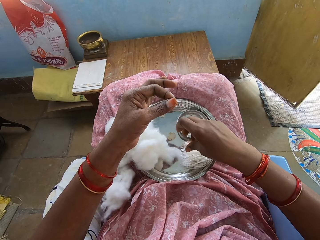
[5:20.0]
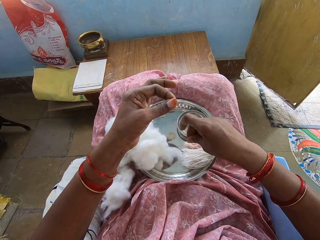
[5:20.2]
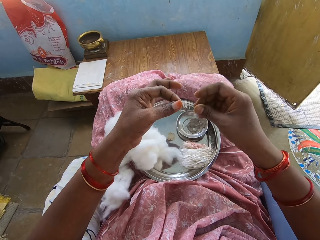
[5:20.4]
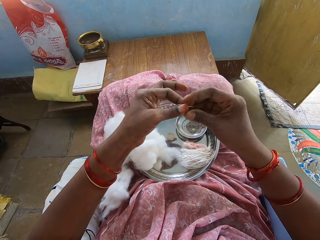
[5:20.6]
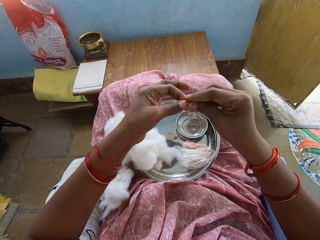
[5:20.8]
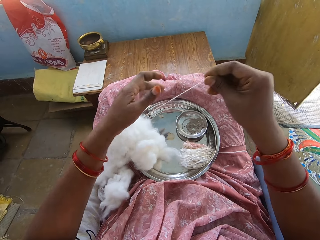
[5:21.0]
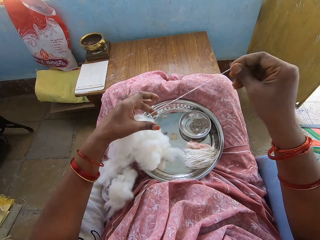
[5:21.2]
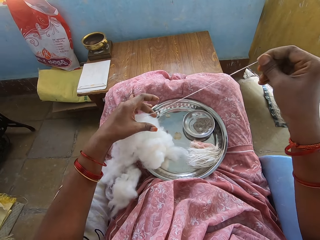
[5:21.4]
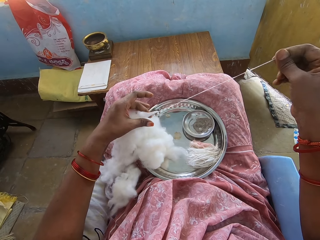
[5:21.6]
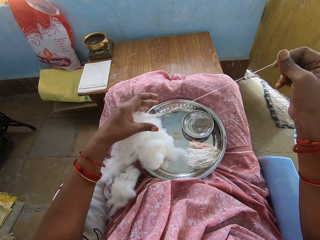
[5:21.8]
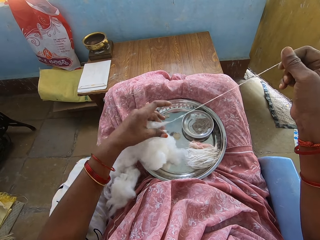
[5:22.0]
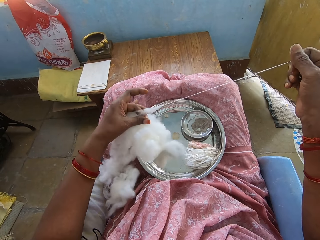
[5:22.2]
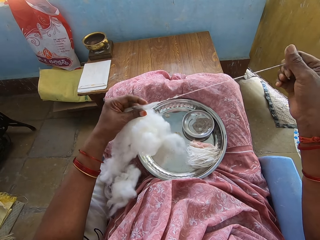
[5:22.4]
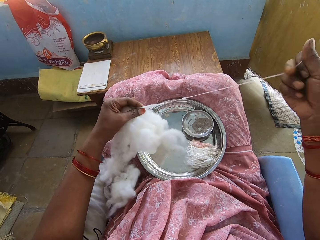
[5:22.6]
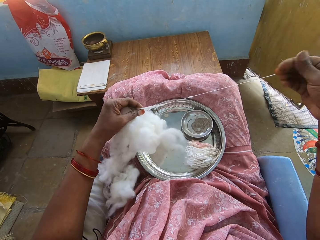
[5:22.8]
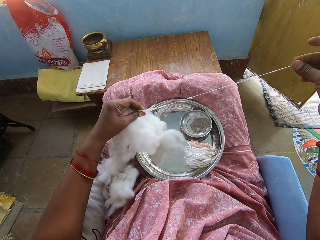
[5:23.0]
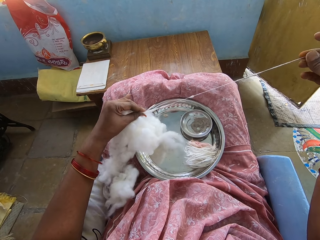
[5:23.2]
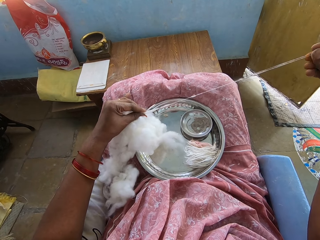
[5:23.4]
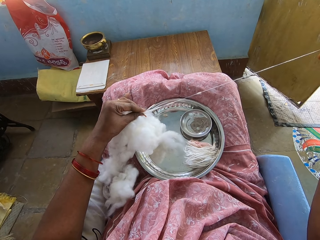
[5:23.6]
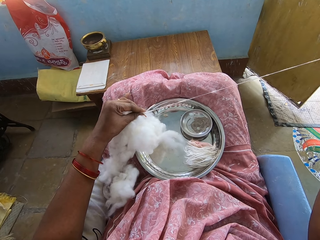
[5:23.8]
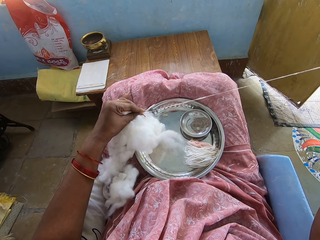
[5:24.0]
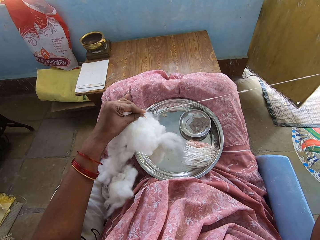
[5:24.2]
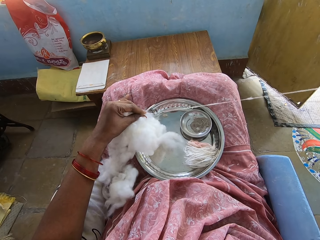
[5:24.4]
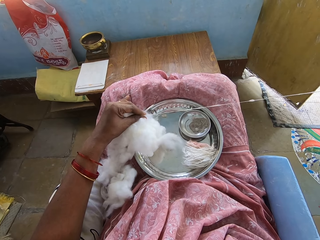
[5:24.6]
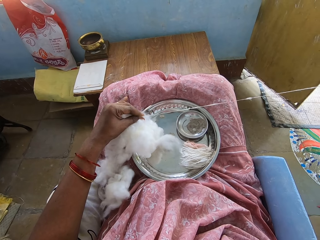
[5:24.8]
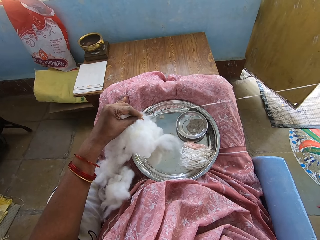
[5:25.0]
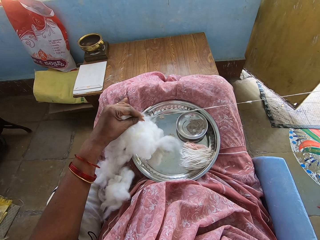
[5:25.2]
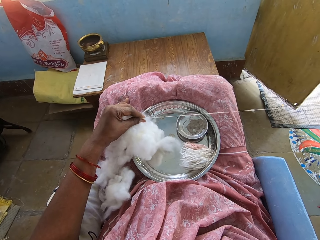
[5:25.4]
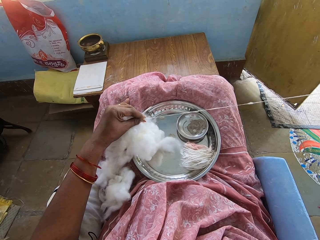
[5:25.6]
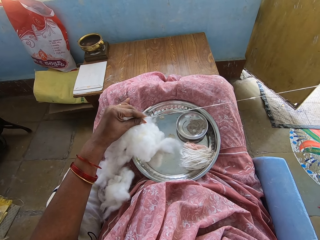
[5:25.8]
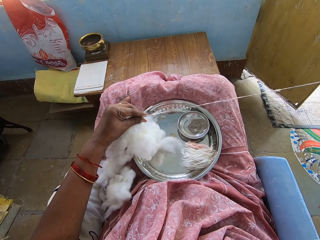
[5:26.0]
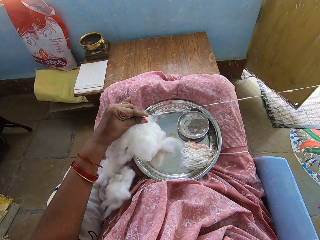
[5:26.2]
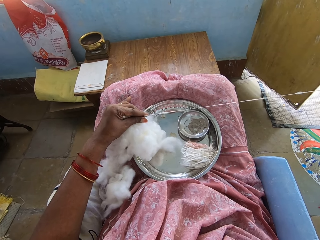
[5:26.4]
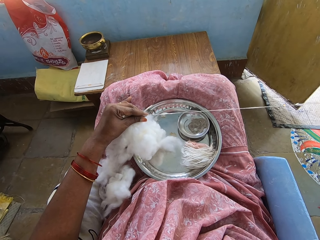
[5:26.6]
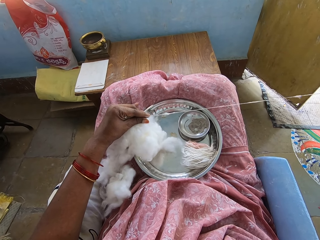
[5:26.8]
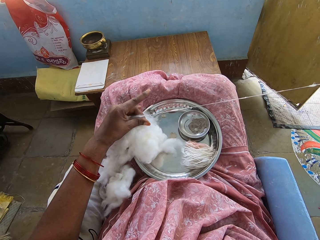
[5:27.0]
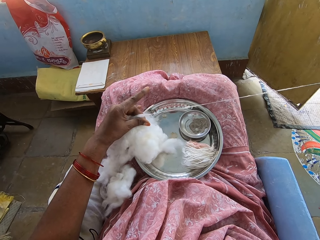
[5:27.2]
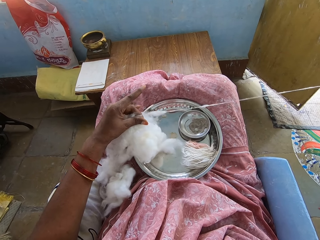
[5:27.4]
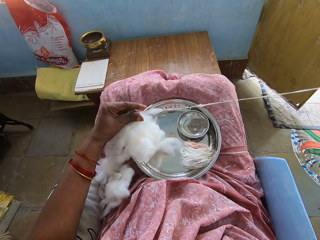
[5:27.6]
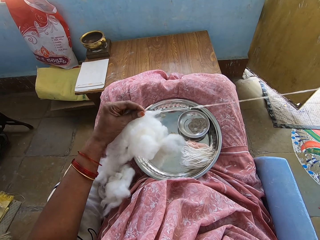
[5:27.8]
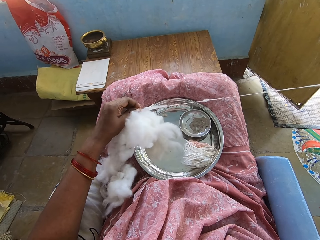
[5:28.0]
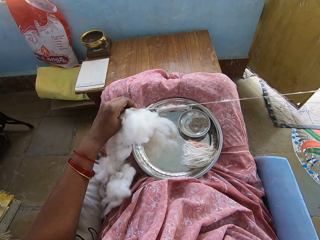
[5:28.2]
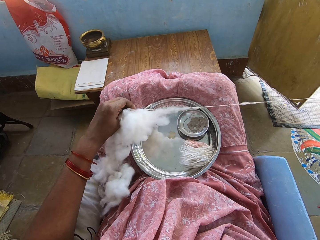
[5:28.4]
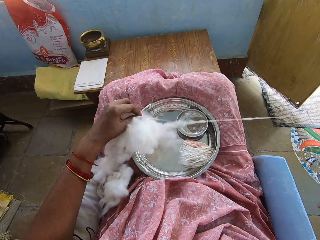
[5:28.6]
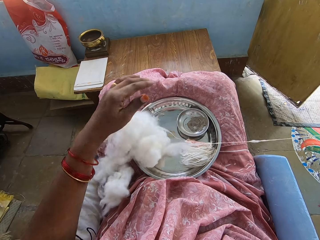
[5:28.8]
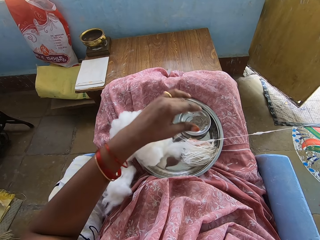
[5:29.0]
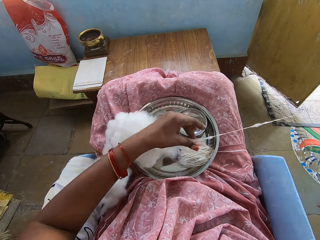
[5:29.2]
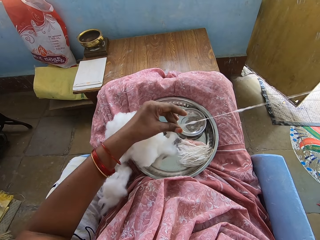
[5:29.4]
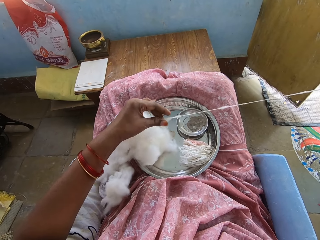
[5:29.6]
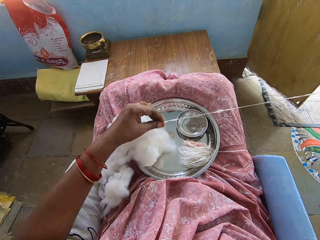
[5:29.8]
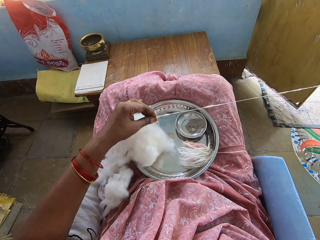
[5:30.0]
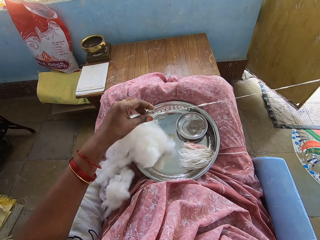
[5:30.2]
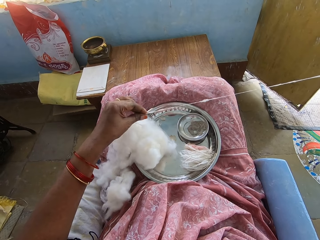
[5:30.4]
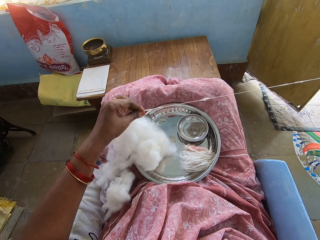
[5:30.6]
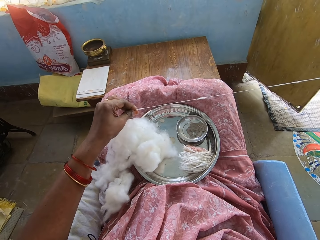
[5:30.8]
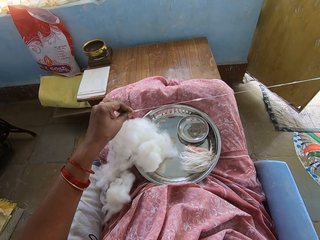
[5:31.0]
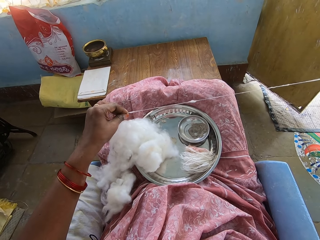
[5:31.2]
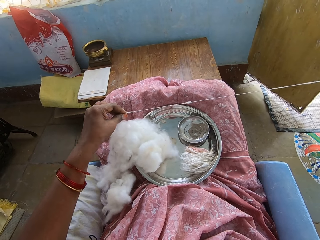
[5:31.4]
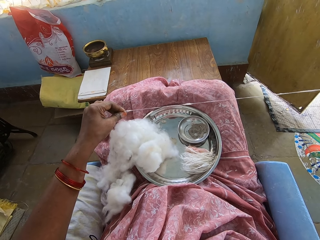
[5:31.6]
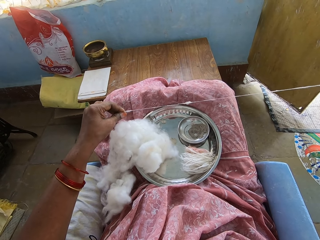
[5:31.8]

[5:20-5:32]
The camera wearer drops the cotton thread. They roll the thread. They make a cotton string.

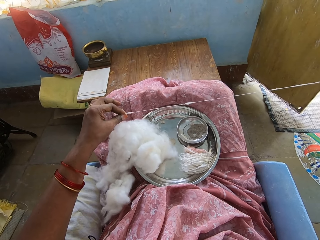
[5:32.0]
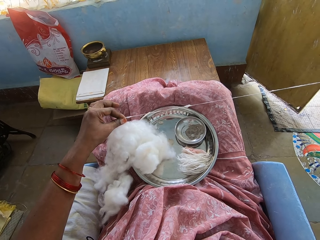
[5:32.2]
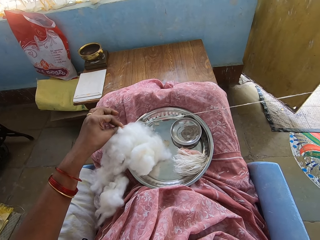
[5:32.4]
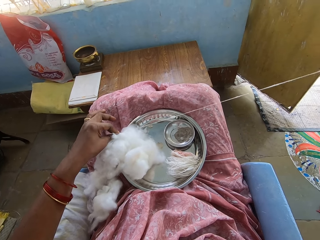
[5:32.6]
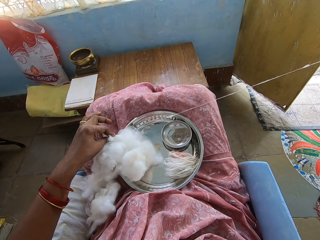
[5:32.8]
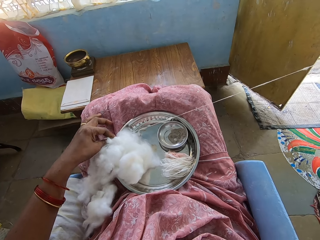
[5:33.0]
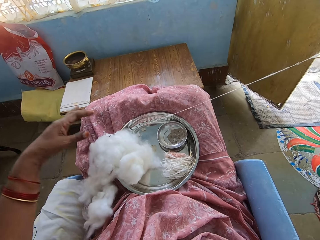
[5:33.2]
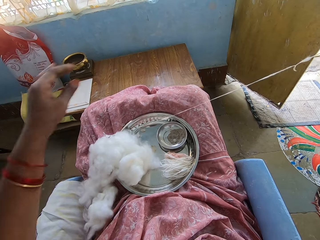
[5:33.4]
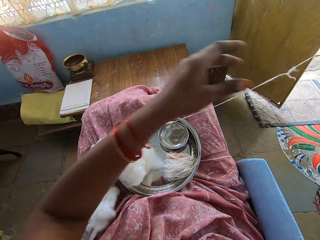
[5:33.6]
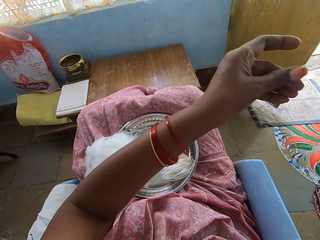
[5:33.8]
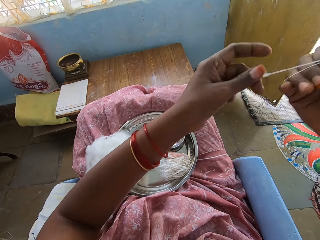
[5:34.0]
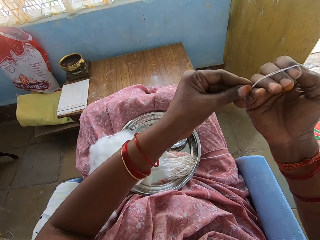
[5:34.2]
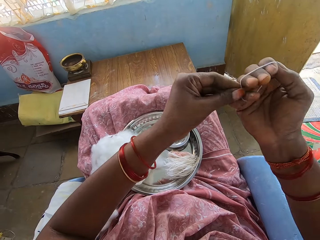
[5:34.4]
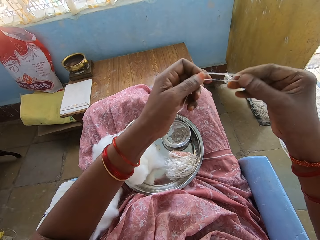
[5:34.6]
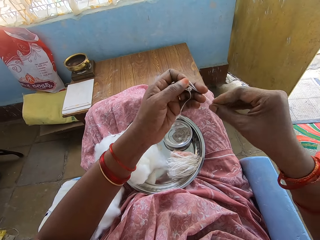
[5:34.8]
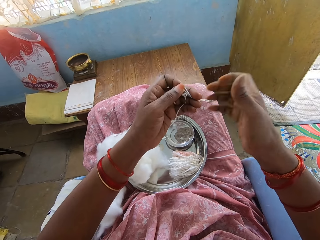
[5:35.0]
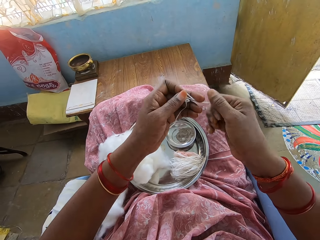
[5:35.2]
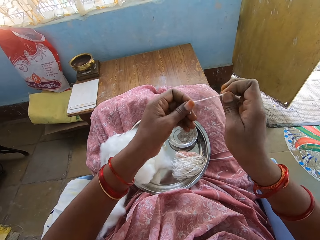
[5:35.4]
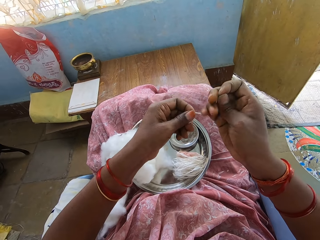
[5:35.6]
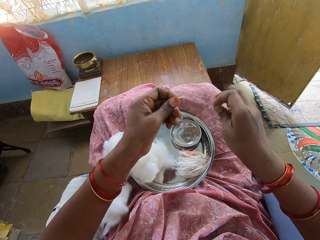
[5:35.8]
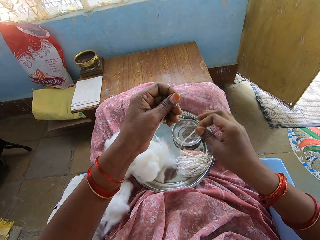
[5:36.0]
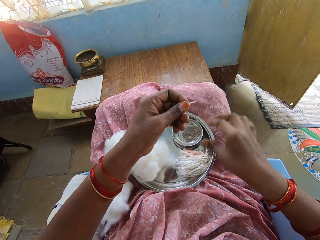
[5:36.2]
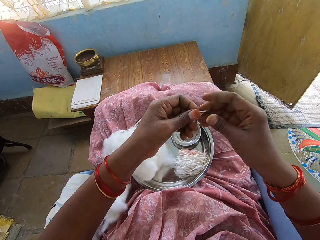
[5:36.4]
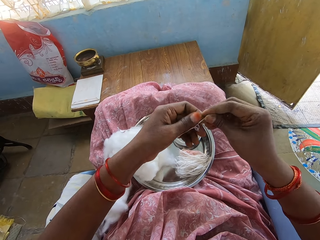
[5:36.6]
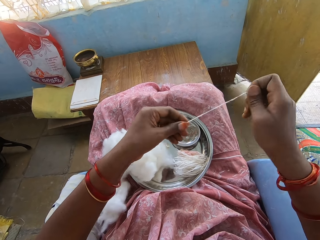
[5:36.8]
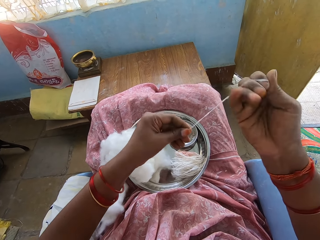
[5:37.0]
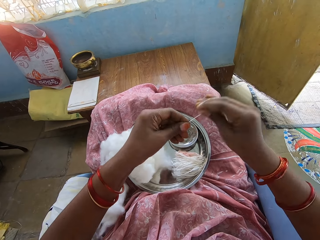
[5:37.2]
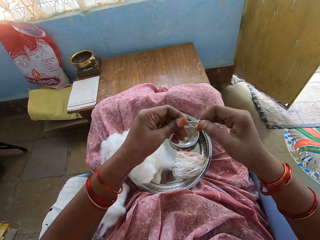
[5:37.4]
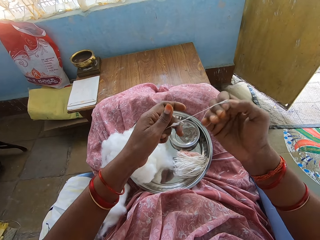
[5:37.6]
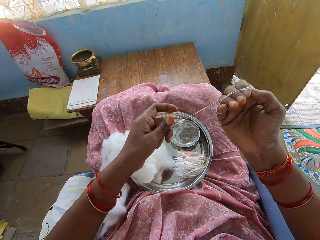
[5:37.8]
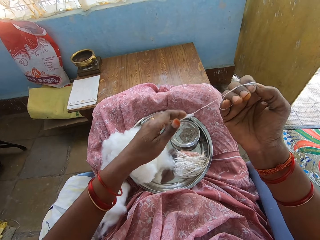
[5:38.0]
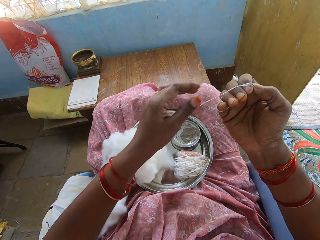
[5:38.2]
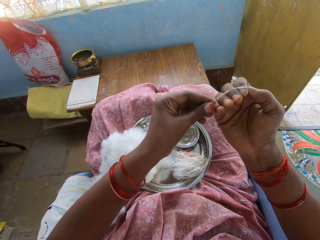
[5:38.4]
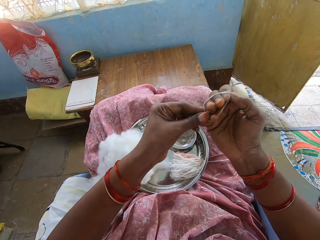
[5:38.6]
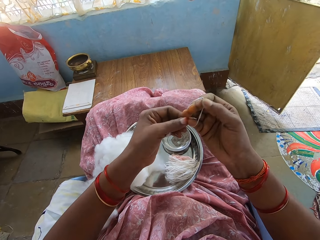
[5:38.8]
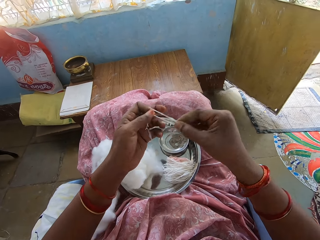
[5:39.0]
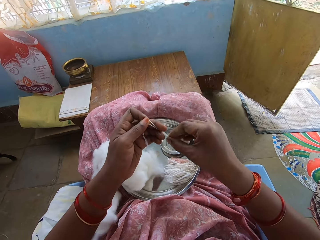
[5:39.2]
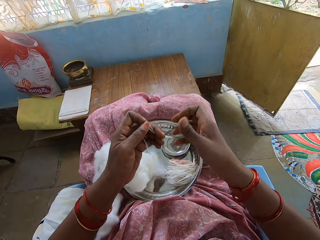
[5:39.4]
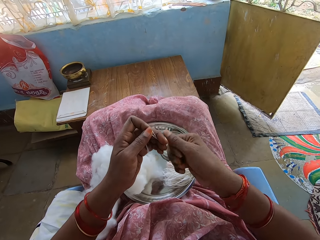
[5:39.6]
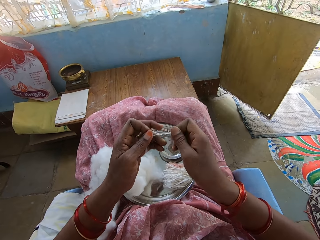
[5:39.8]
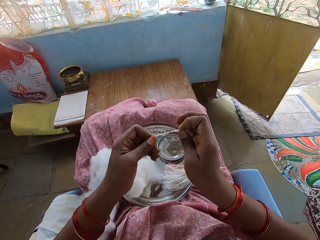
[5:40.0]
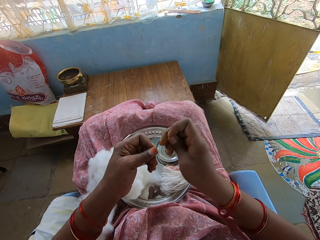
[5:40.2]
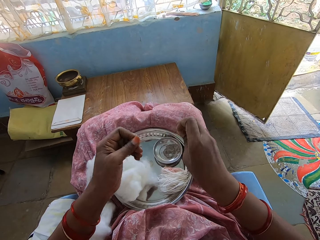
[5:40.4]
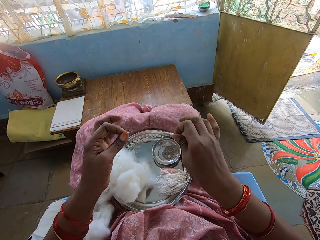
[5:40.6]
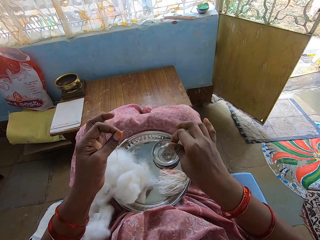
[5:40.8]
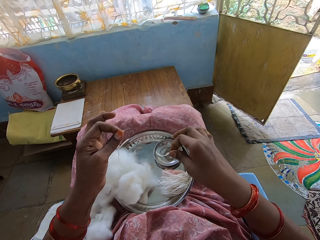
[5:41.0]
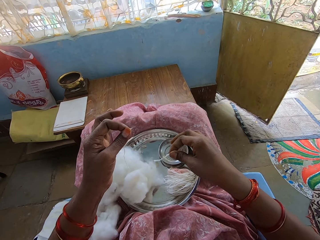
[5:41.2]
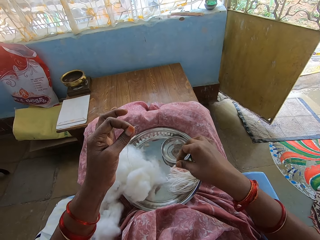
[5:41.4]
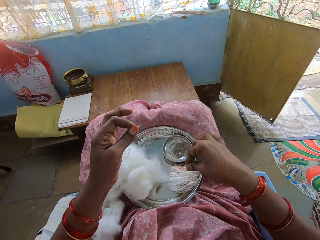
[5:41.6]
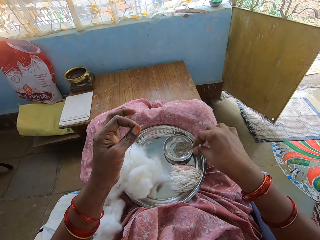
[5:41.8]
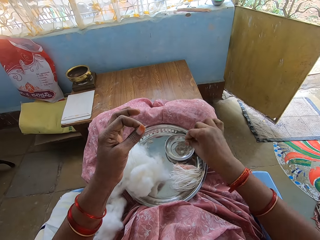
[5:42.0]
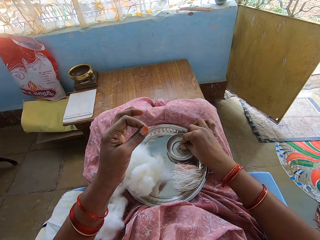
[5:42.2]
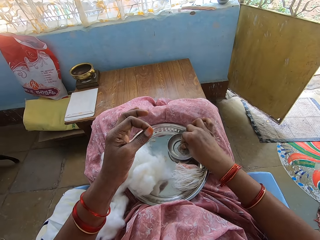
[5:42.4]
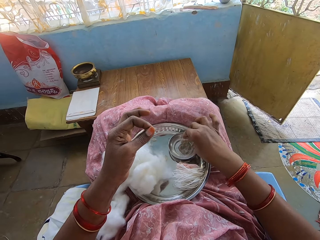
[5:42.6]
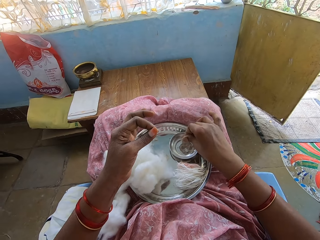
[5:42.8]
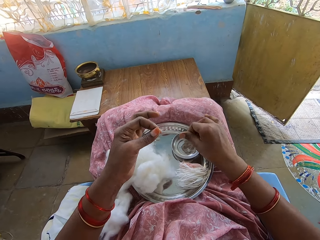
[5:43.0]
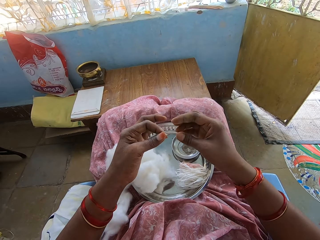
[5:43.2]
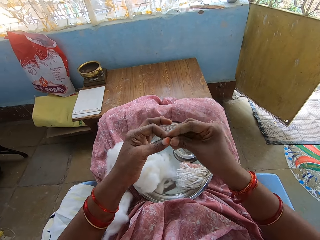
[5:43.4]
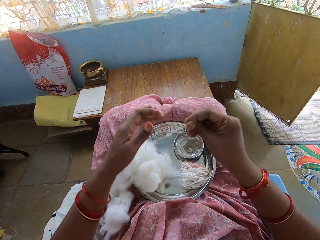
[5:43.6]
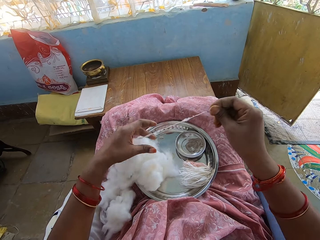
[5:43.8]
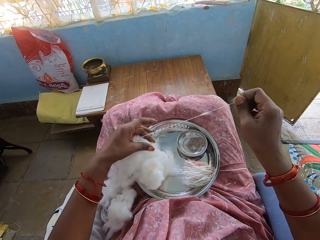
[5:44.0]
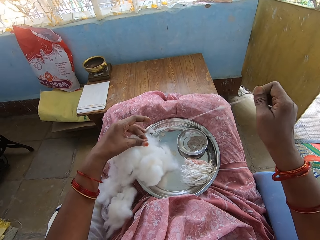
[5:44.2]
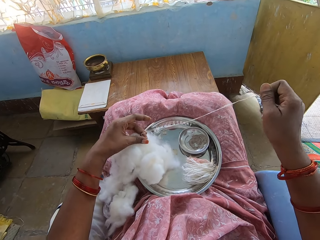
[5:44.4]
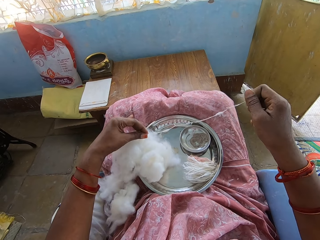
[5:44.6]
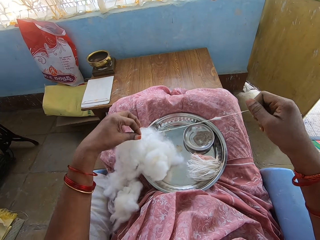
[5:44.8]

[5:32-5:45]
The camera wearer rolls the thread on the hand. They drop the cotton string on the tray. They cut the thread. They make a cotton string. They drop the cotton string on the tray. They touch the substance in the bowl. They put the hand on the bowl. They rub the fingers. They roll the thread. They make a cotton string.
